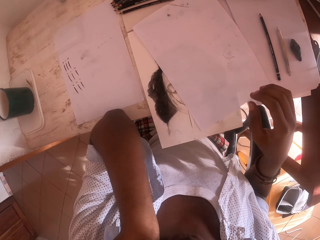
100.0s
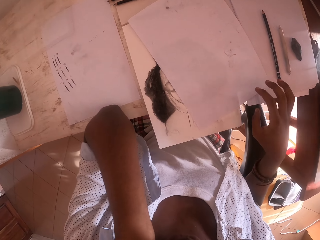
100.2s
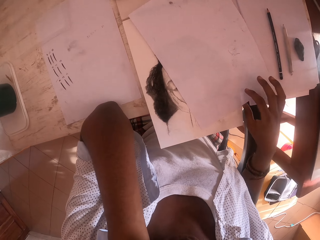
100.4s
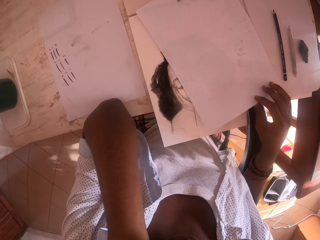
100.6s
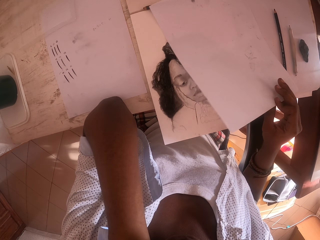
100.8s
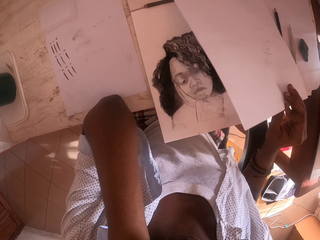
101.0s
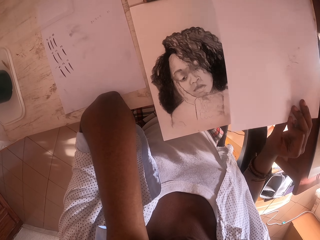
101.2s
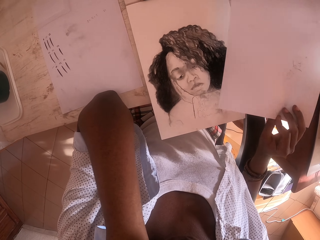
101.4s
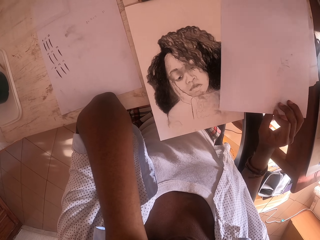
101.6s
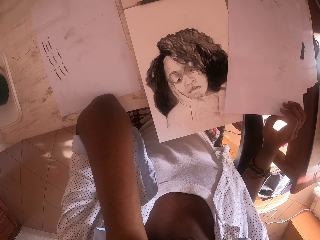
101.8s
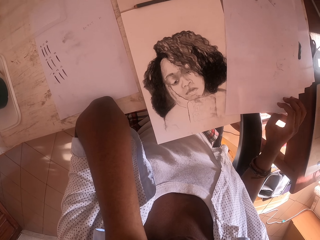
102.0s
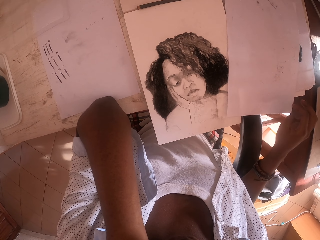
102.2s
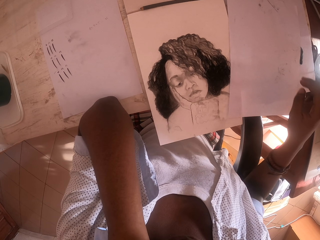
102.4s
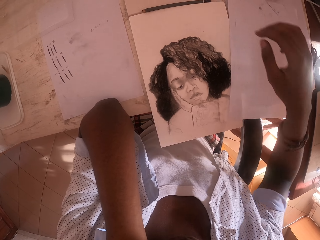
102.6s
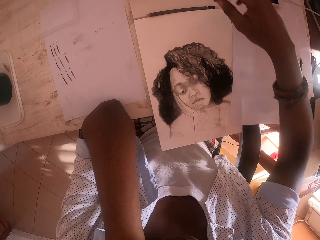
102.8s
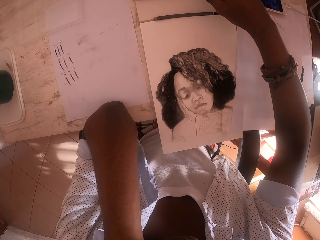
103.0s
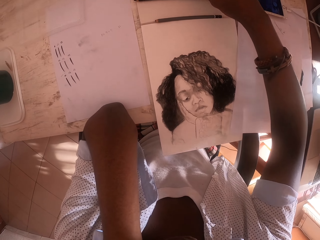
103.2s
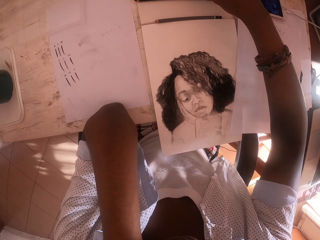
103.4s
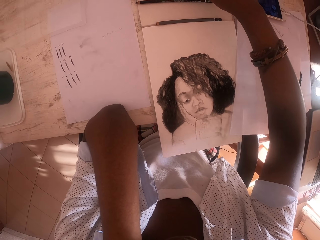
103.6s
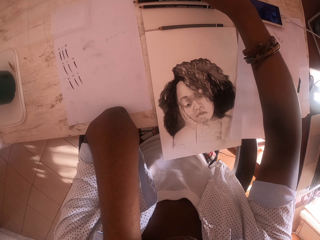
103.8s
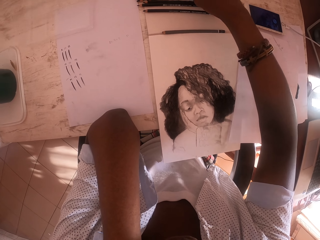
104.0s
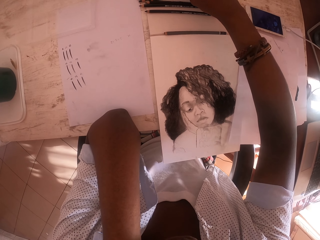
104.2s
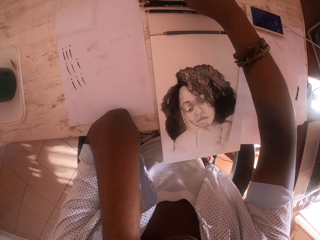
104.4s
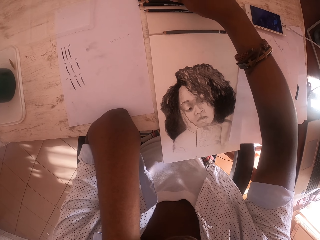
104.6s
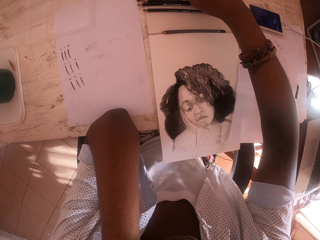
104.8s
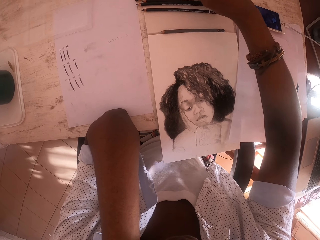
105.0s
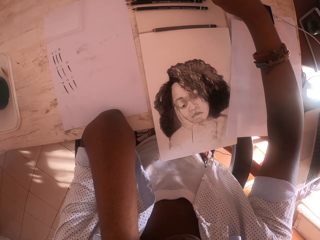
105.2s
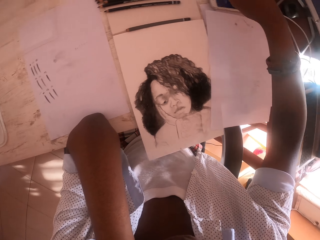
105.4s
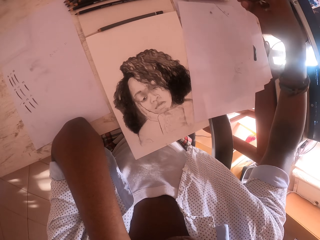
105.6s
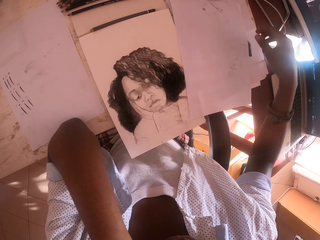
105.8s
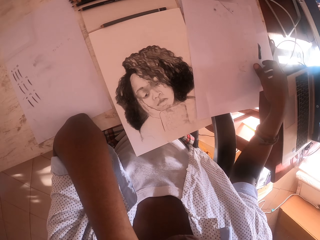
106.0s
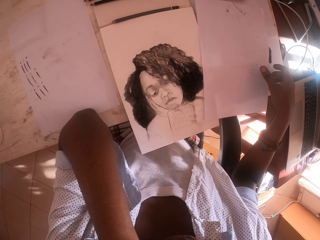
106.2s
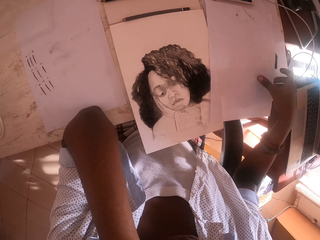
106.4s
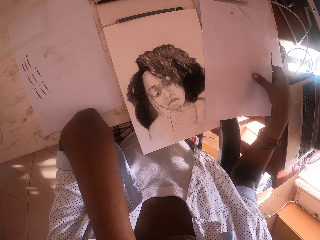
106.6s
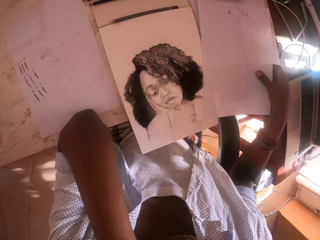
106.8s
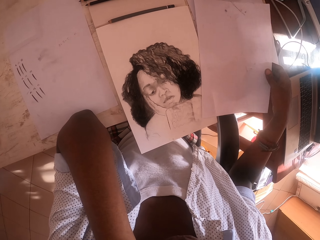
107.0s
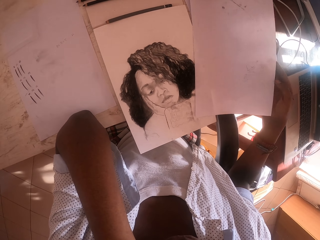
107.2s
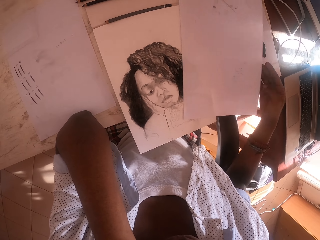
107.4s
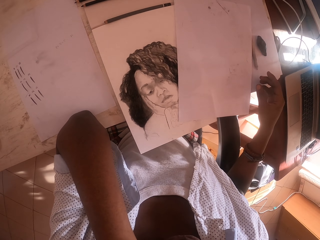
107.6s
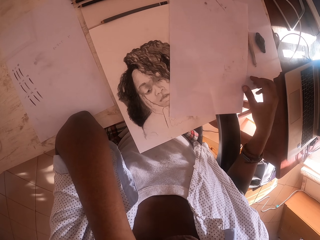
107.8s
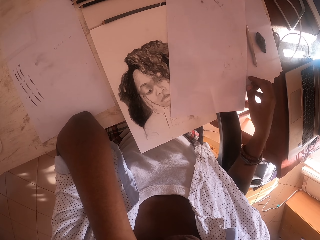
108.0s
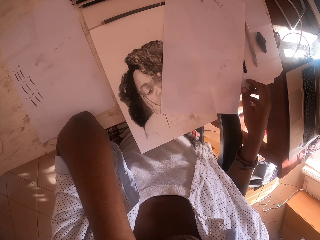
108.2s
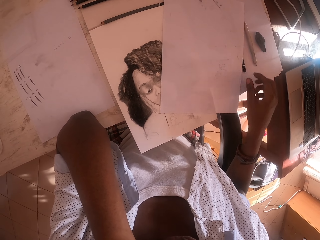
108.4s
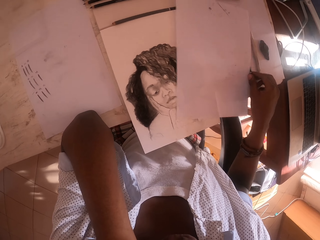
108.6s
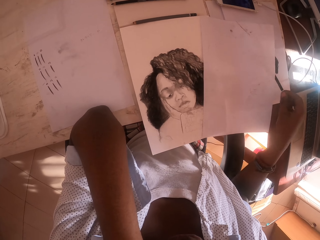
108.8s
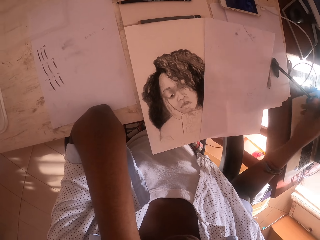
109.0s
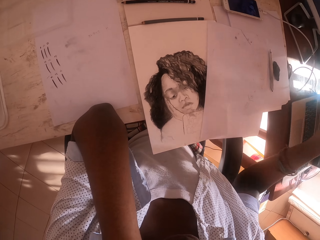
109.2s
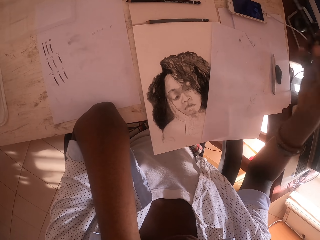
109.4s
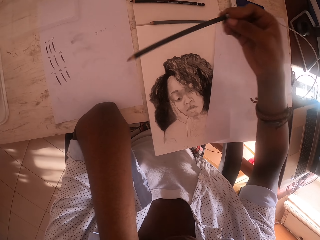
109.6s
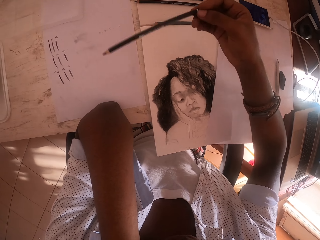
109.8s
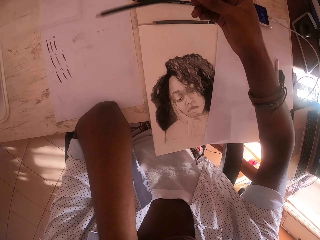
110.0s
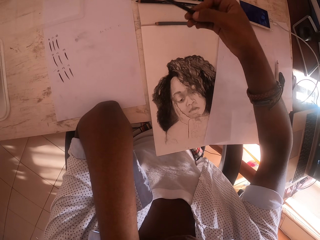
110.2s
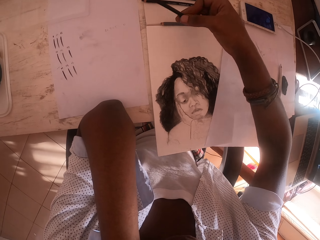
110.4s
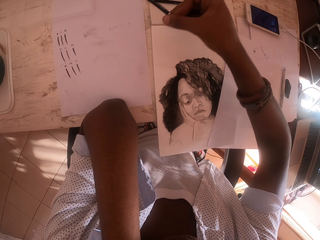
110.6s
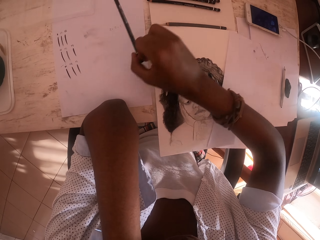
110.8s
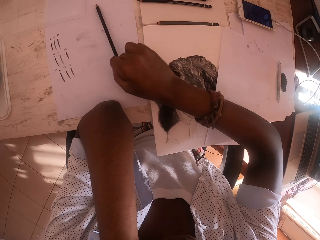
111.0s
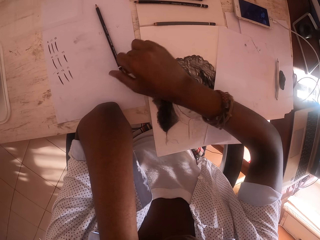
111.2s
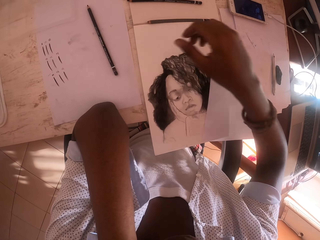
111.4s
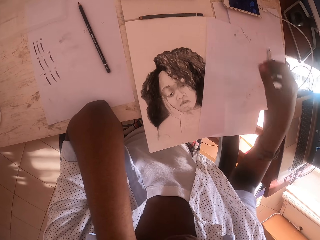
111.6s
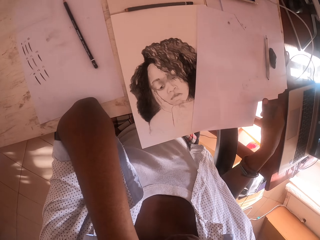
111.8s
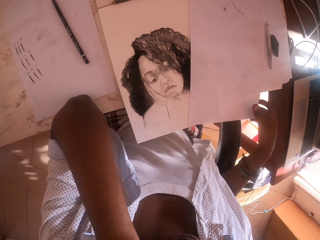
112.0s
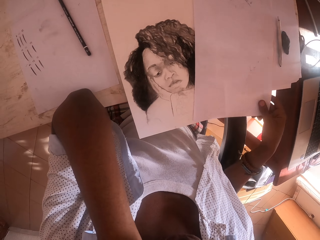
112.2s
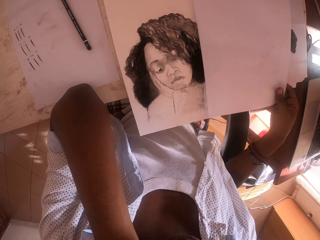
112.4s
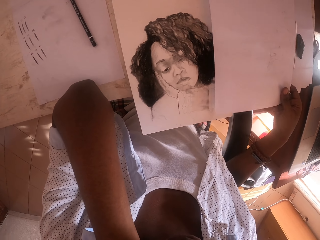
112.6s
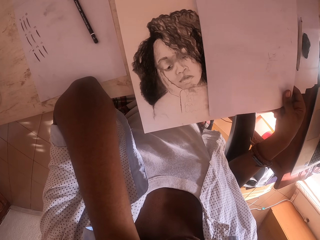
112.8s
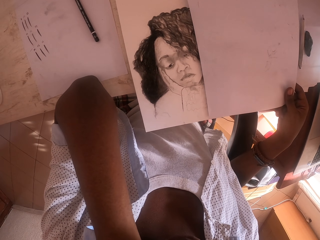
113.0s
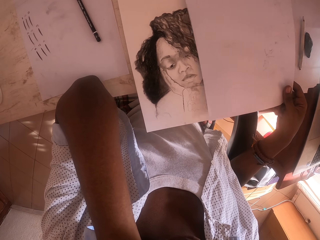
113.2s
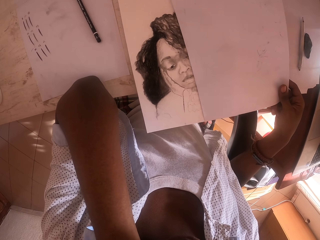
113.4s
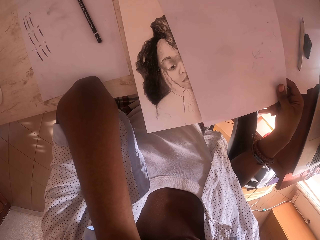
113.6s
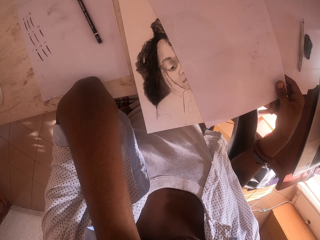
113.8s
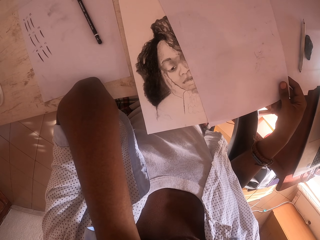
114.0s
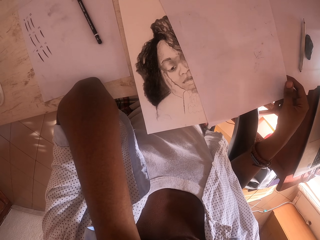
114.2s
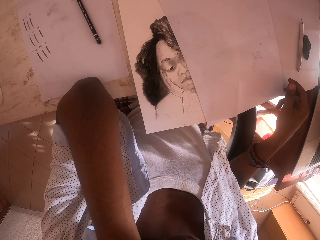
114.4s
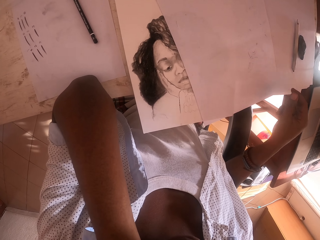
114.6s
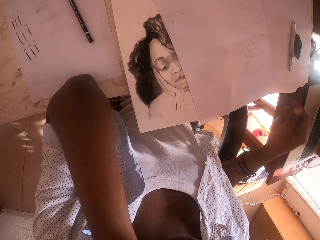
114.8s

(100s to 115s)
The camera wearer raises the left. They pick a paper from the table. They remove the paper on top of the portrait. They put the paper on the table. They stretch a hand on the table. They move the paper on the table. They pick a pencil from the table. They put the pencil on the table. They move the paper on the table. They touch the paper.

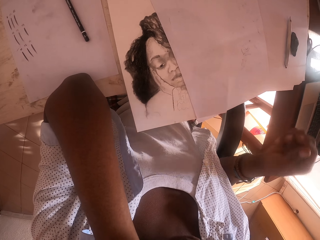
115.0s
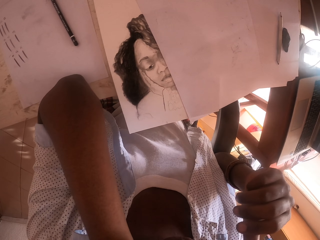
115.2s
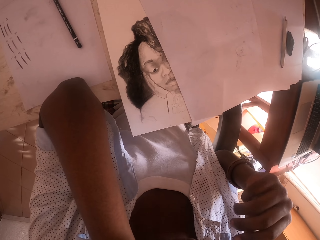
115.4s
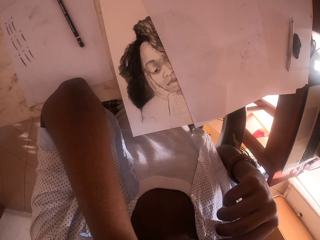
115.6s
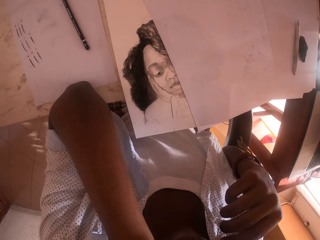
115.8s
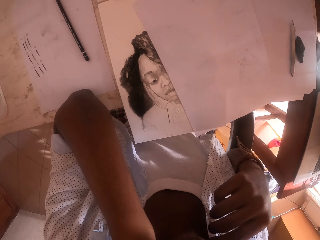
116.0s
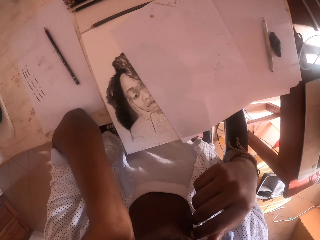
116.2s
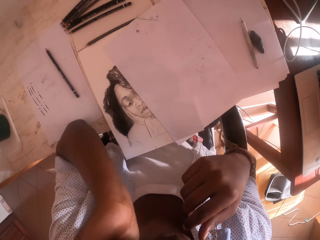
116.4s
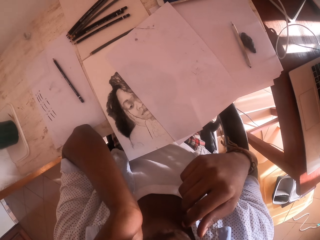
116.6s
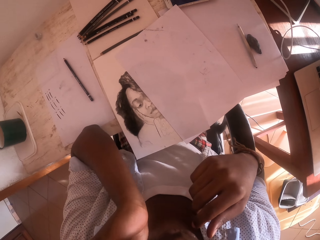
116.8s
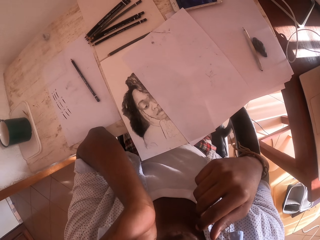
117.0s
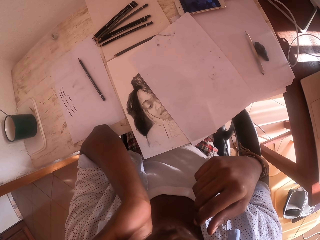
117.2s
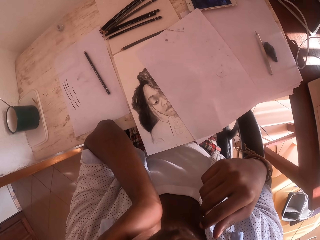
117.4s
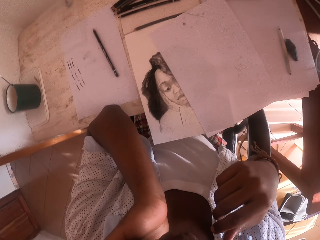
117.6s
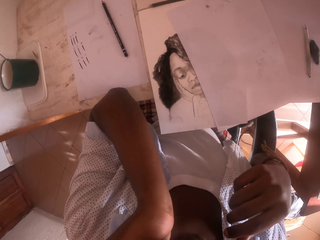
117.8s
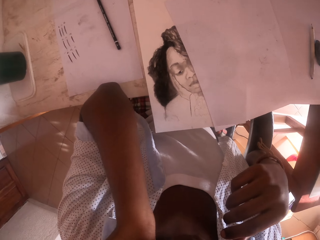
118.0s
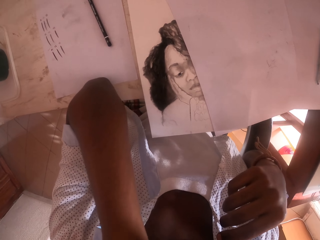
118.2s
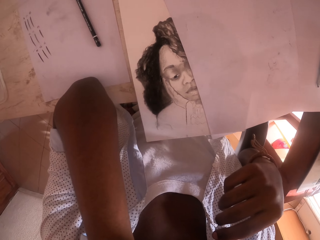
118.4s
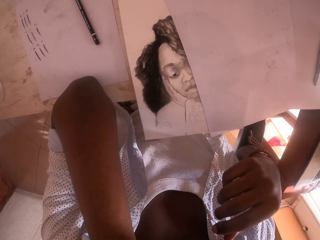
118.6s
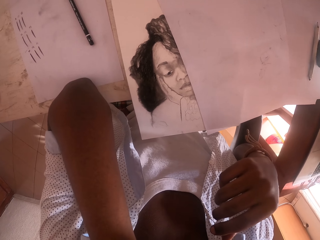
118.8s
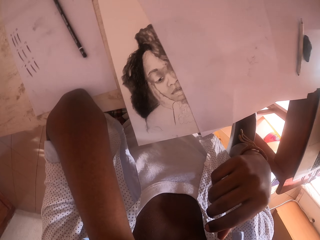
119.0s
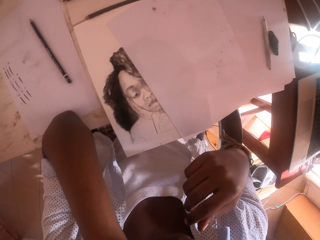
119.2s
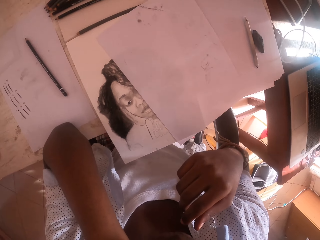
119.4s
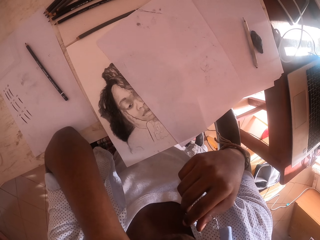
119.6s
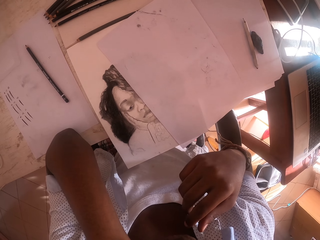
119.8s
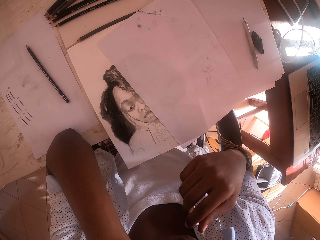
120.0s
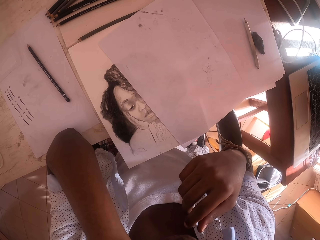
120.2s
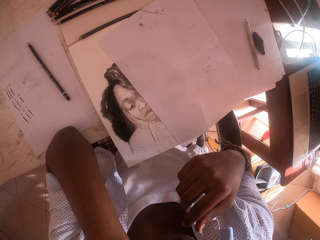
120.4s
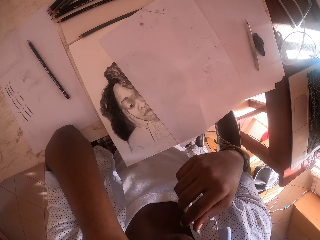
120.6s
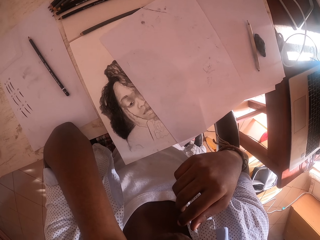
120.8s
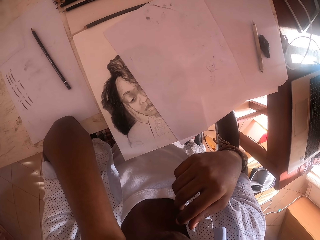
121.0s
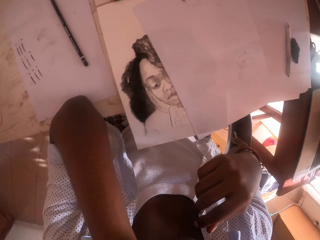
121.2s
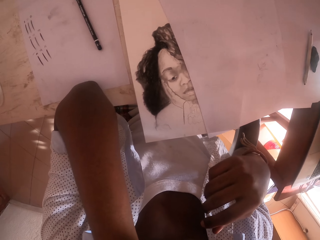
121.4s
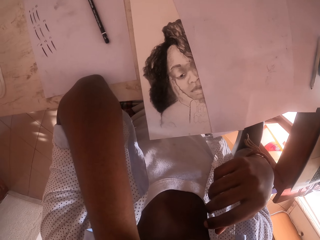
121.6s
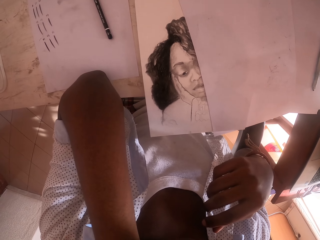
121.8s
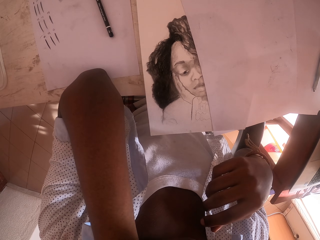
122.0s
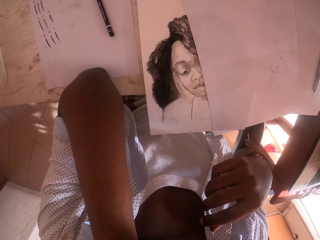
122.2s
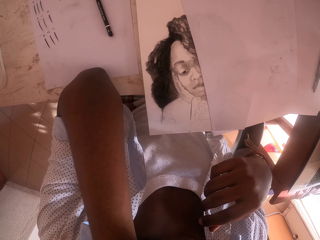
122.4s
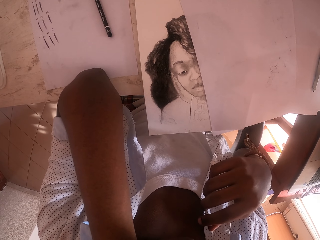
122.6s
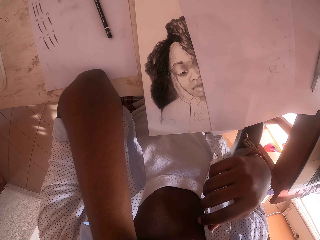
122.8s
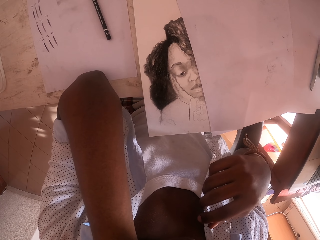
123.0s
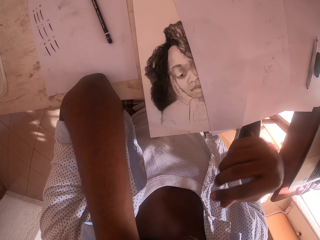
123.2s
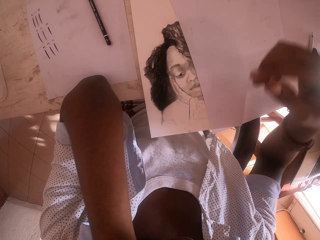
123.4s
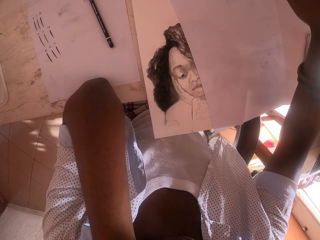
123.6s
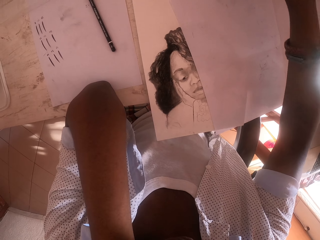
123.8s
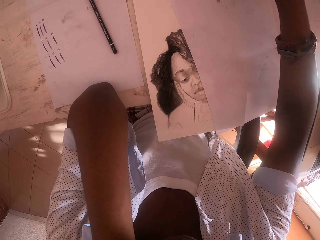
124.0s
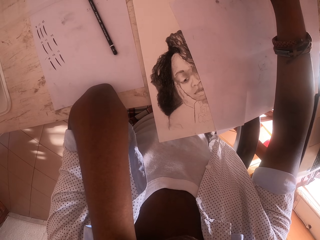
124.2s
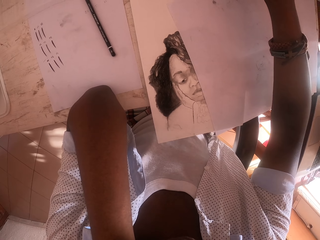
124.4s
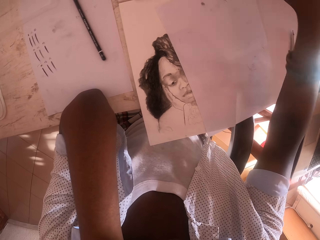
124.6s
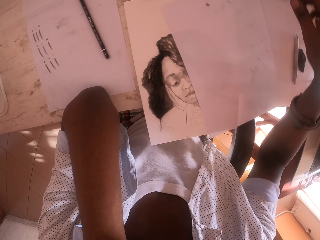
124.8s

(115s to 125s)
The camera wearer touches his face. He itches the face with the left hand. He moves the head. He stretches a hand towards the table.
